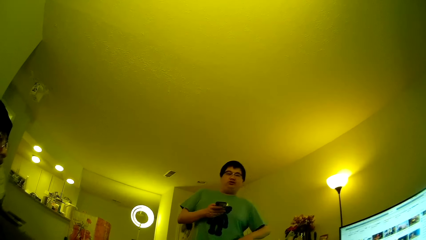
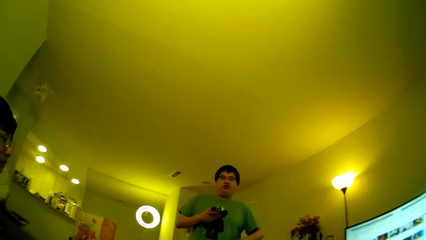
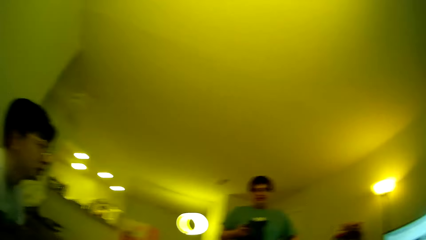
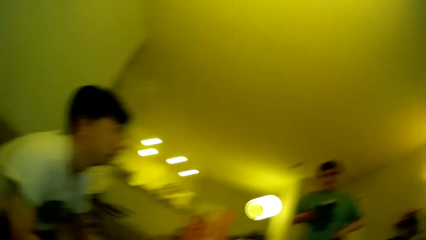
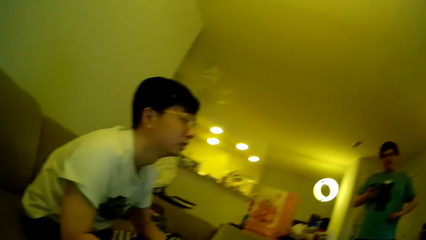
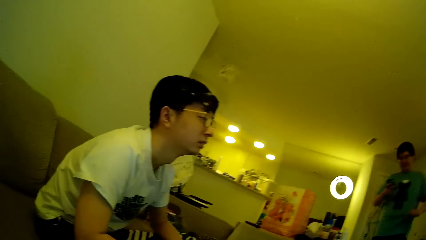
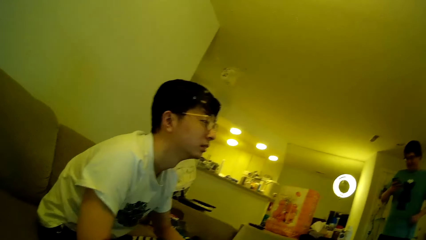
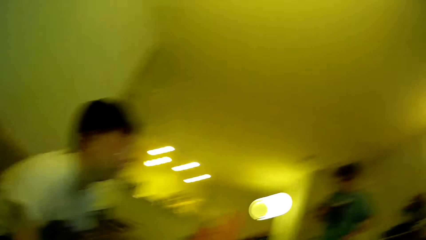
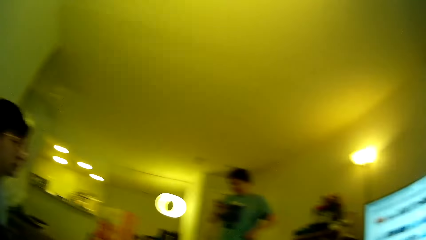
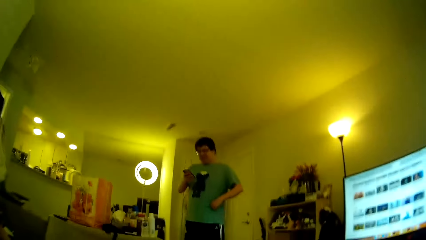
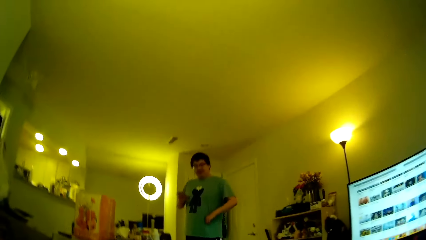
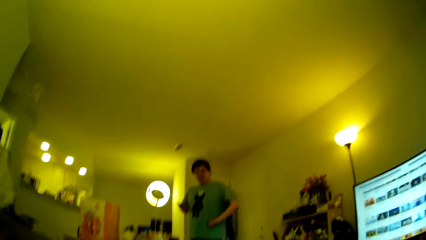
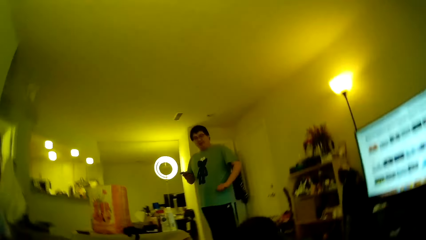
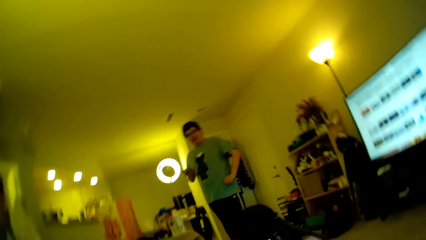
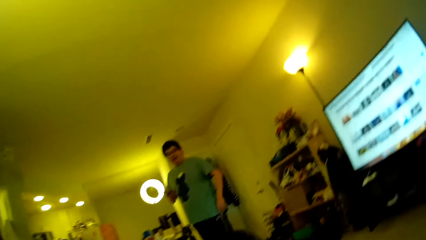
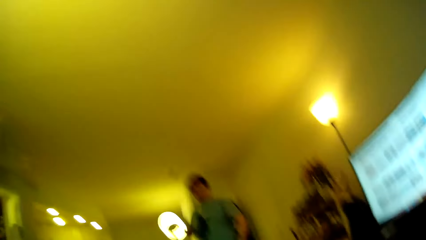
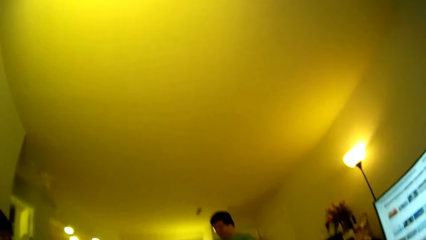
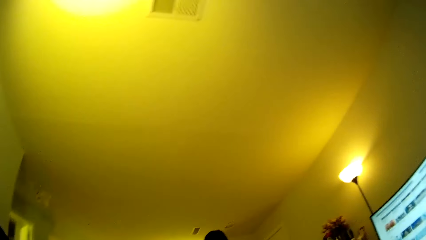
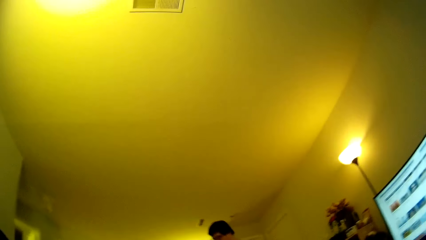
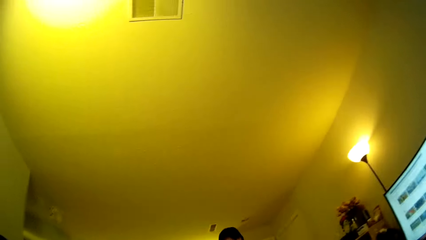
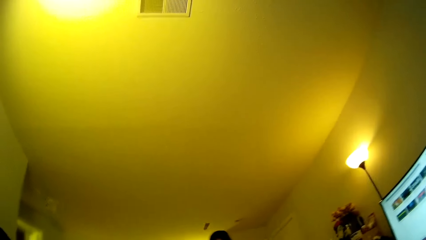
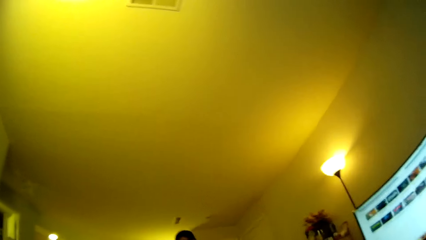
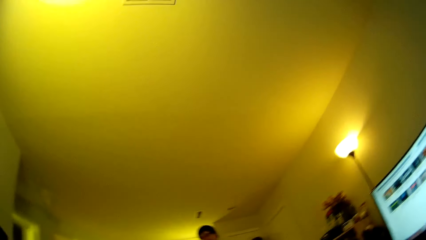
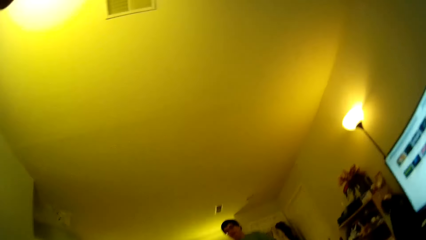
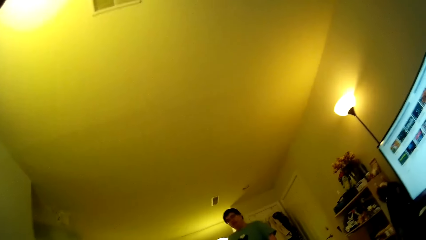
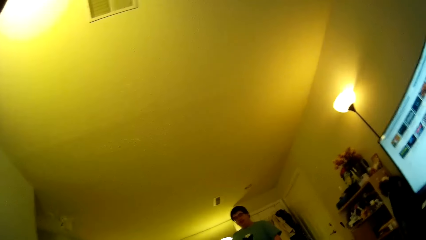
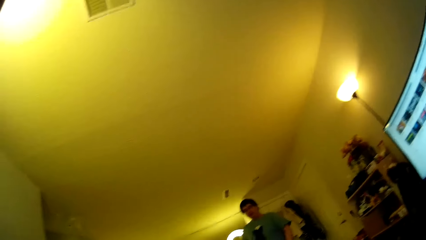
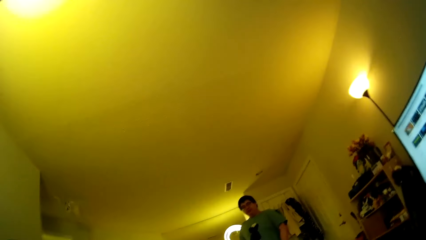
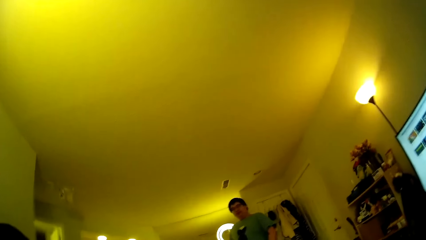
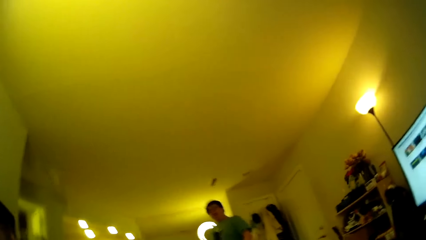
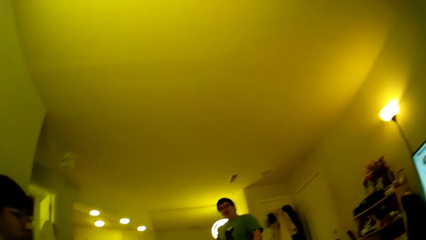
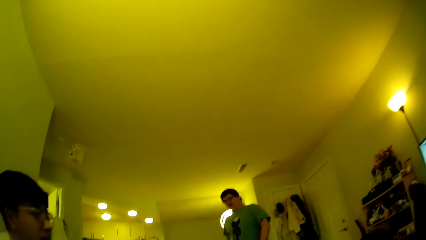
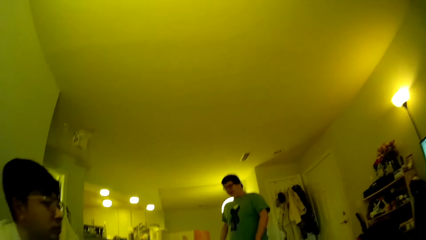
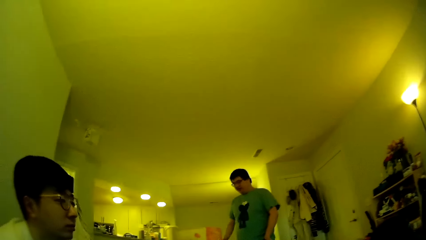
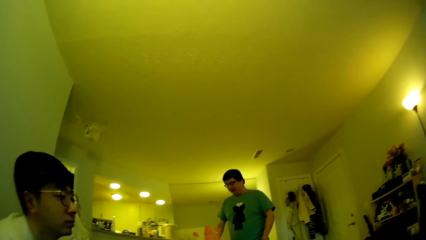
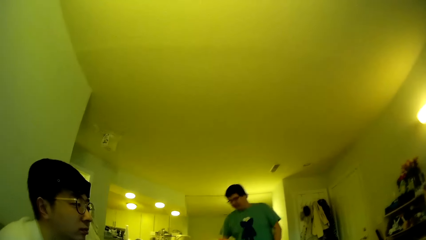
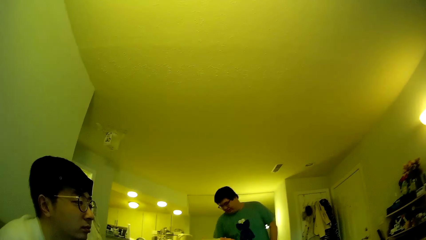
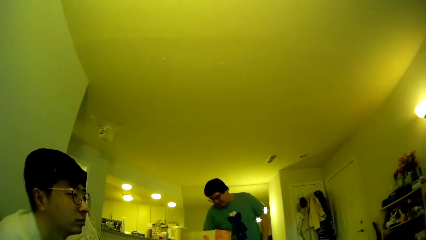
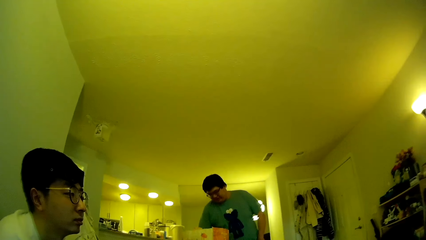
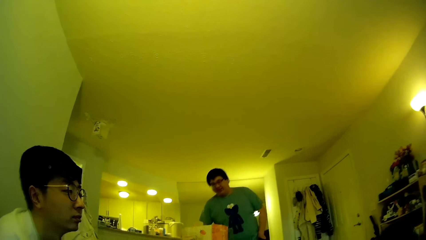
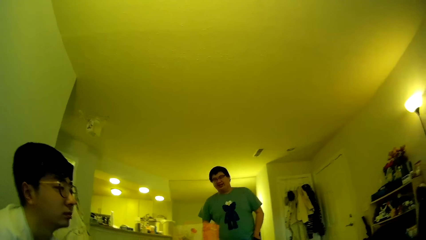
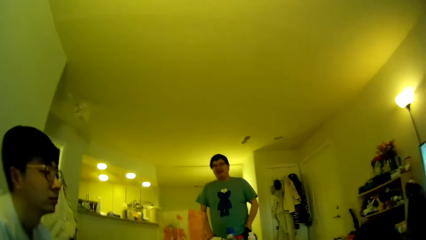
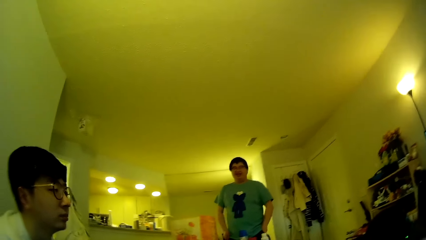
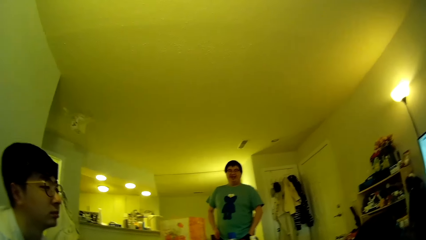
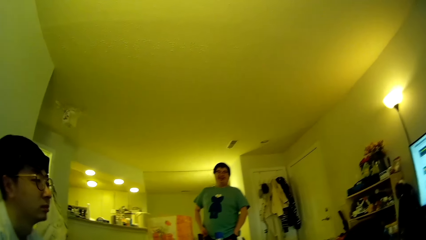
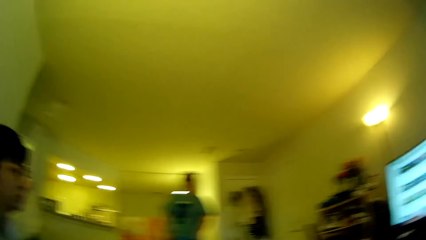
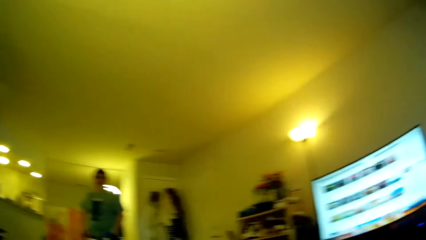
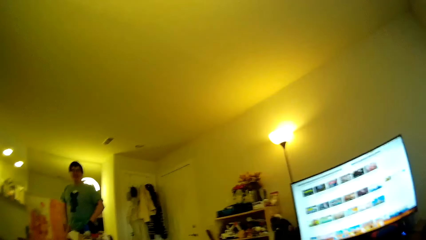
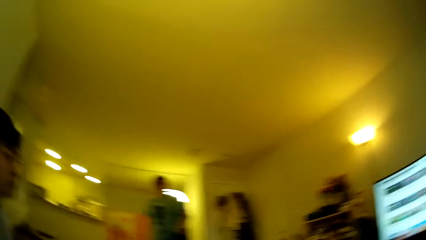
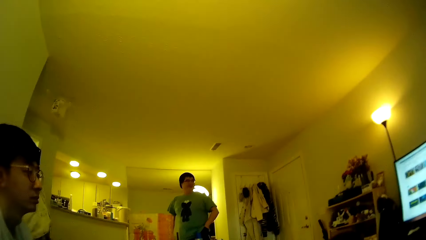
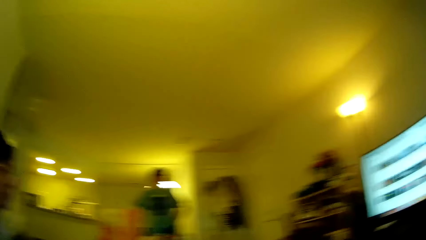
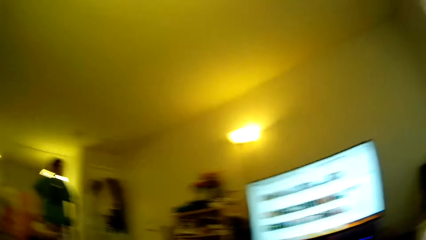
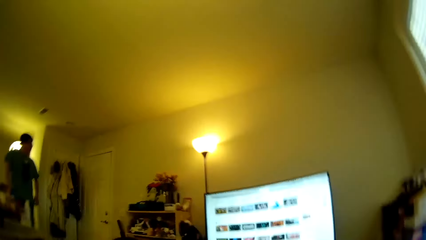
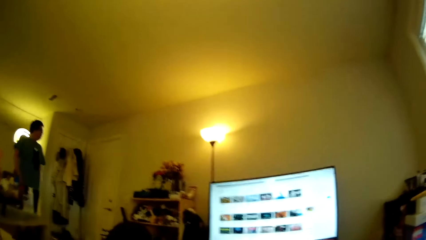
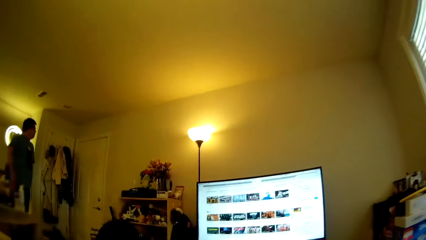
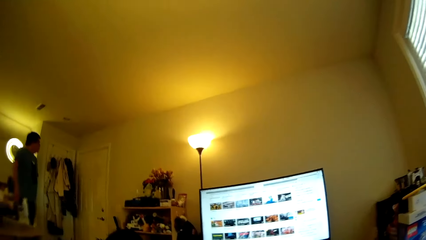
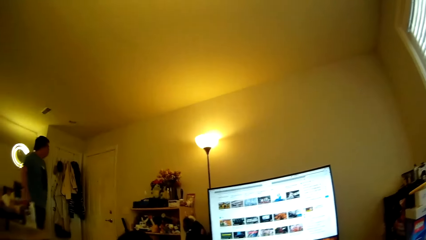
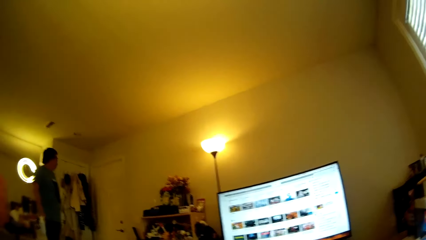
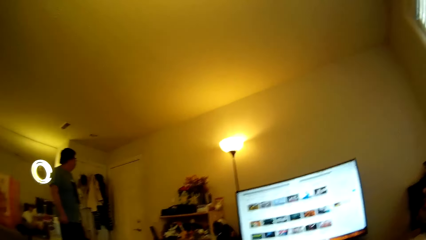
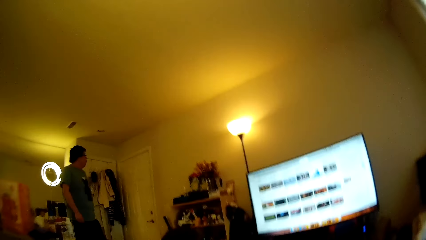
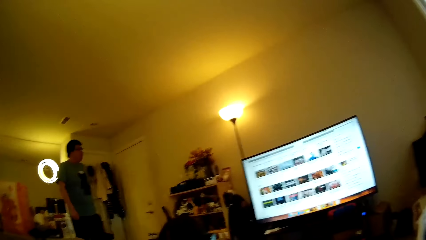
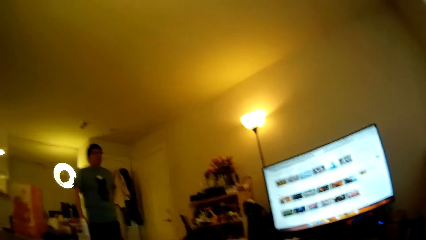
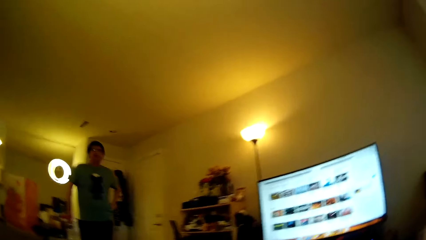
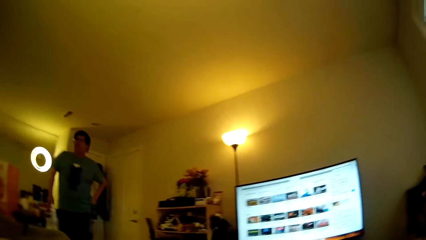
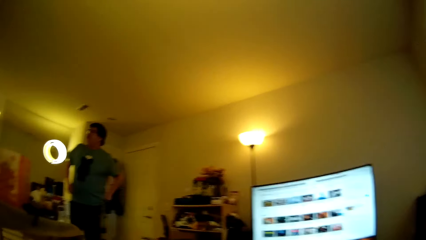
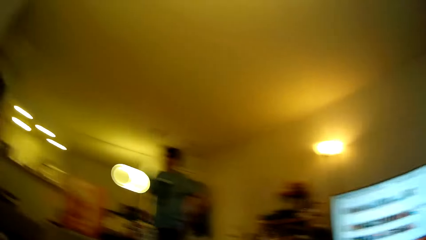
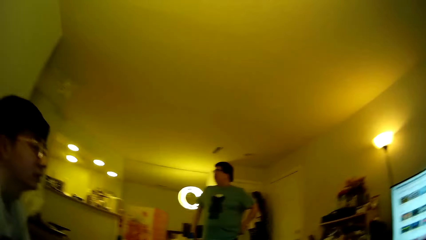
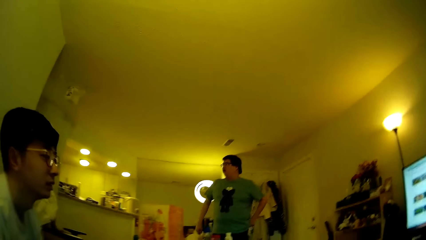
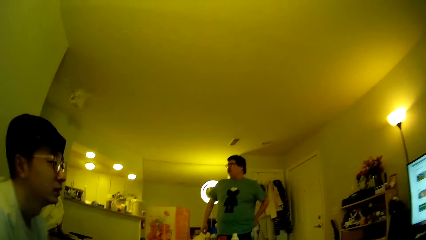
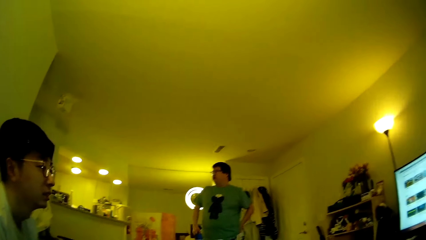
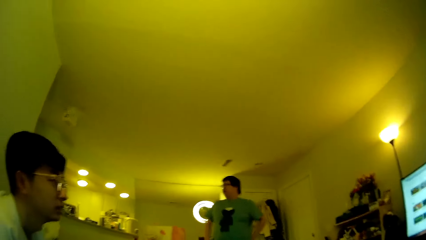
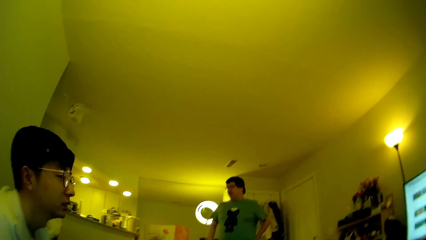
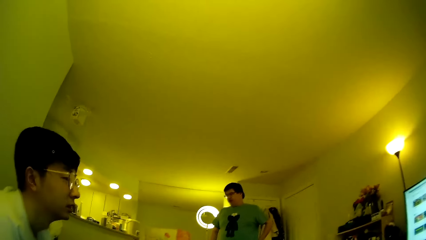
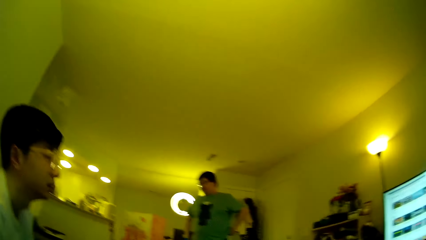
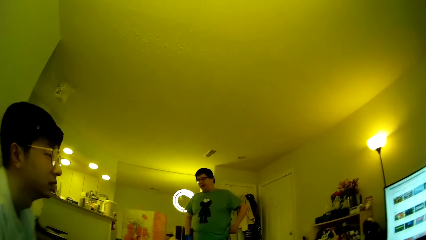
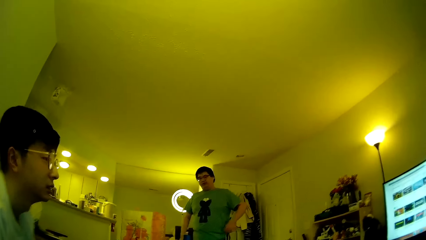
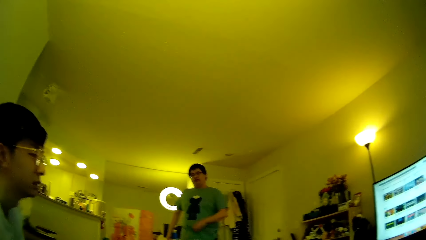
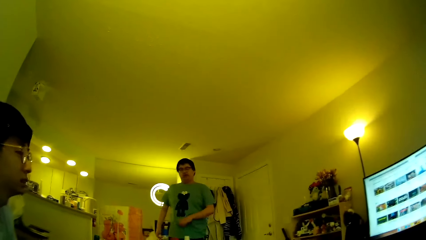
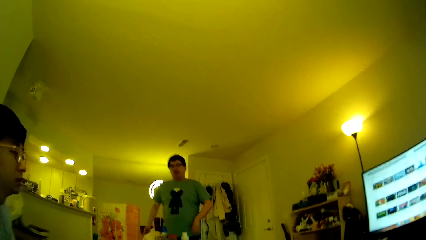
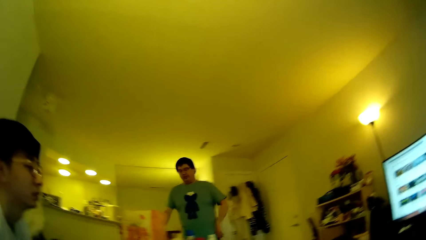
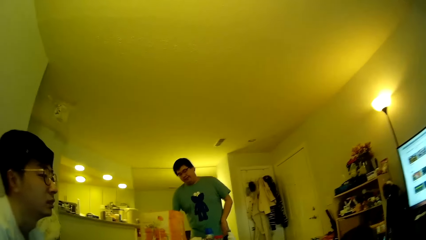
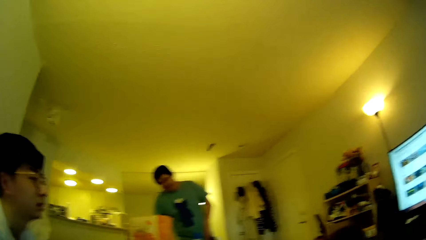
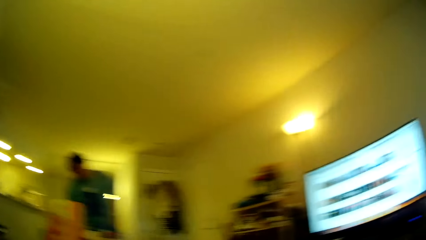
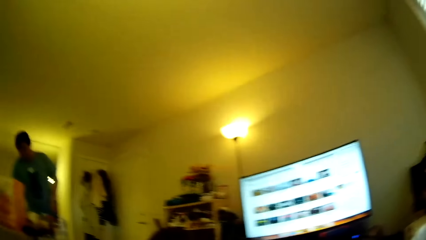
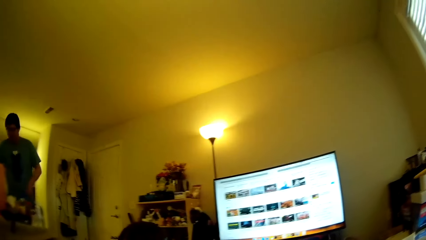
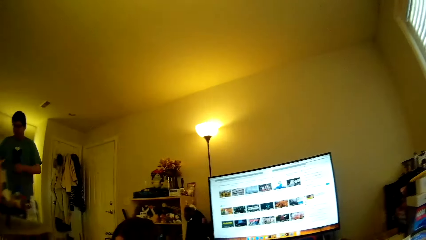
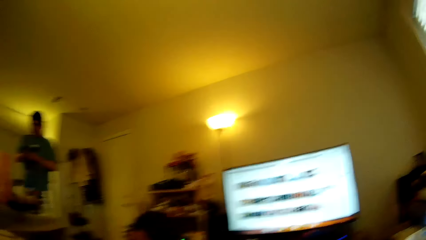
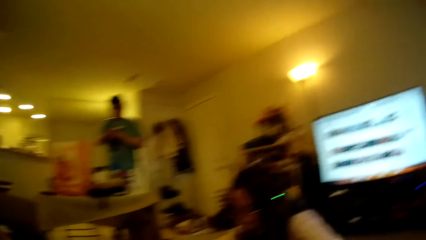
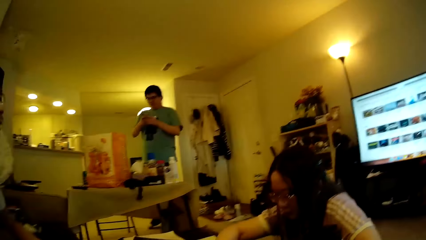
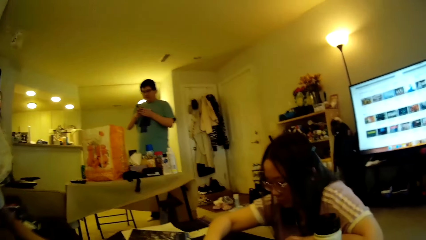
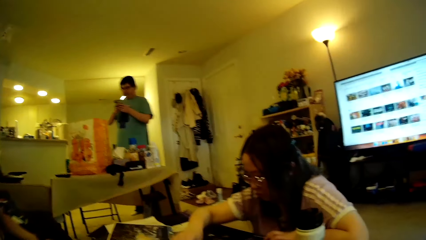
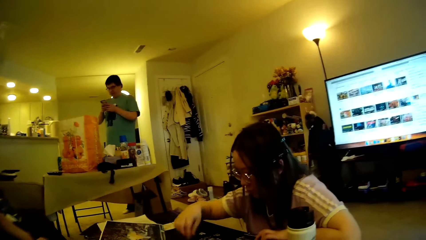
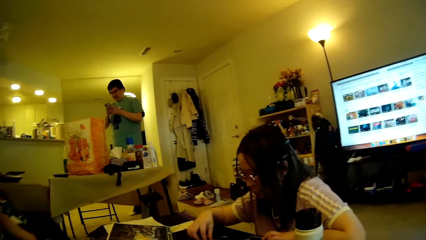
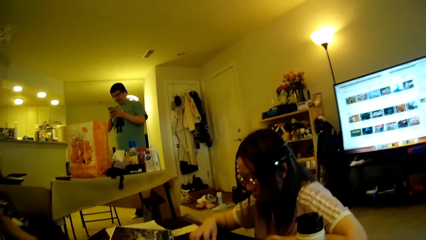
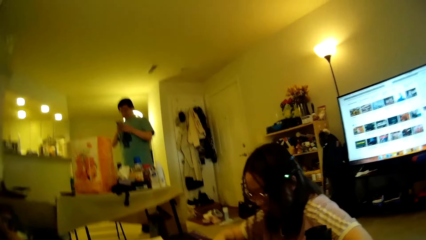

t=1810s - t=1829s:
A man looks at the computer. The camera wearer looks around. Another man bends towards a table, walks around the house, and steps forward. The camera wearer looks at the computer. The first man looks at the computer. The other man bends towards the table. The camera wearer looks around. The other man operates the phone. The camera wearer looks around.
